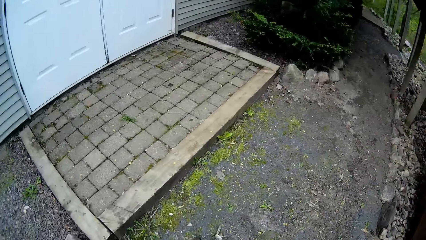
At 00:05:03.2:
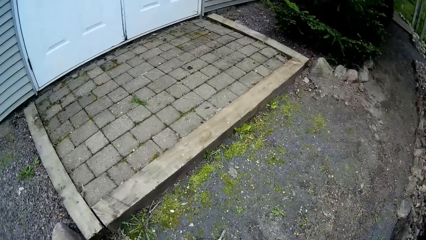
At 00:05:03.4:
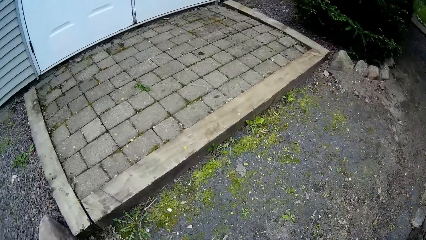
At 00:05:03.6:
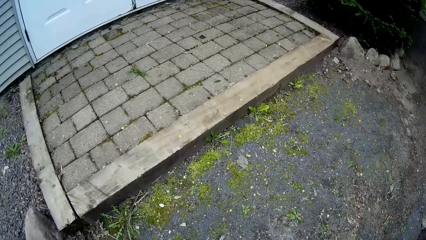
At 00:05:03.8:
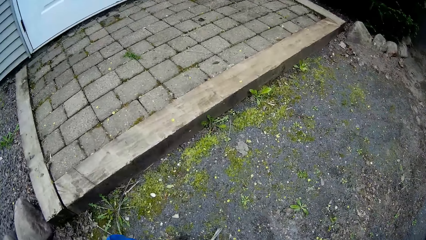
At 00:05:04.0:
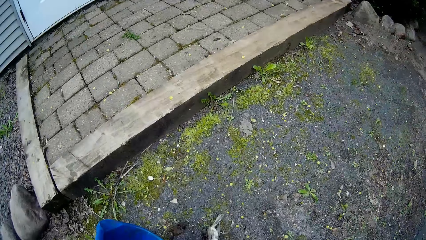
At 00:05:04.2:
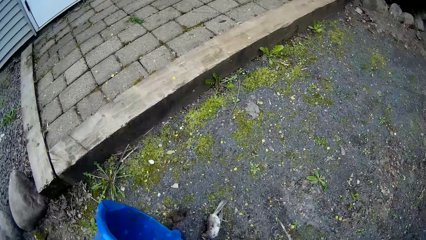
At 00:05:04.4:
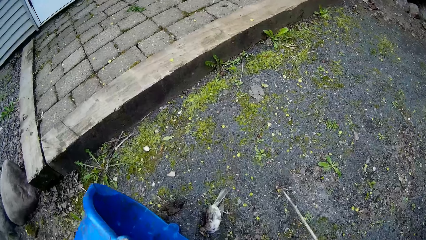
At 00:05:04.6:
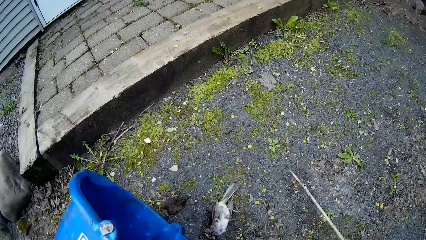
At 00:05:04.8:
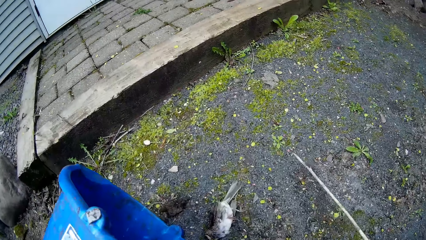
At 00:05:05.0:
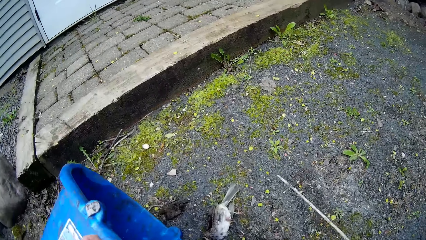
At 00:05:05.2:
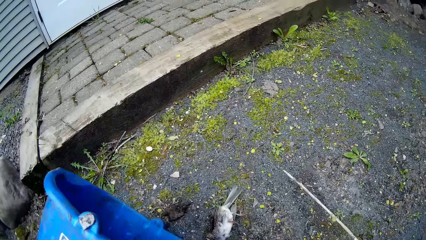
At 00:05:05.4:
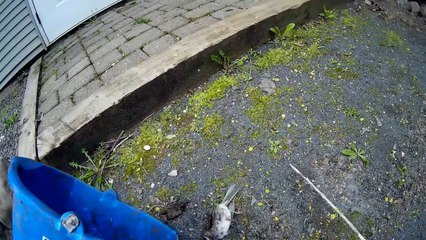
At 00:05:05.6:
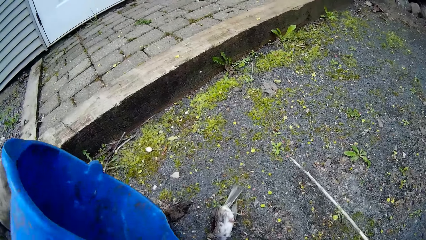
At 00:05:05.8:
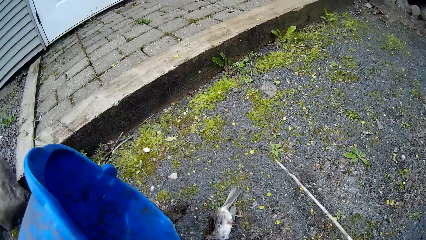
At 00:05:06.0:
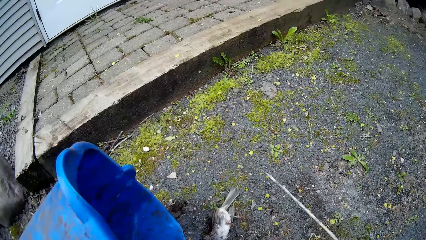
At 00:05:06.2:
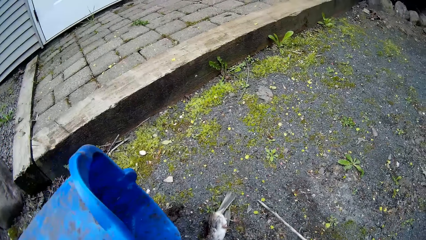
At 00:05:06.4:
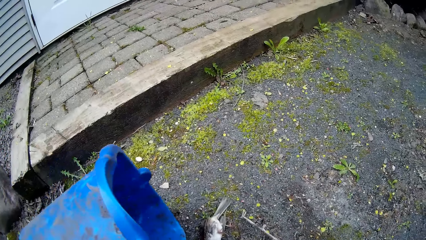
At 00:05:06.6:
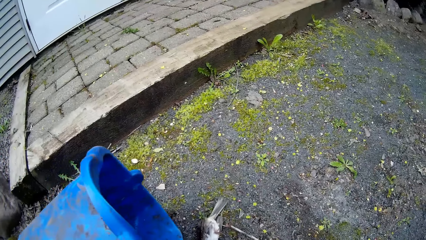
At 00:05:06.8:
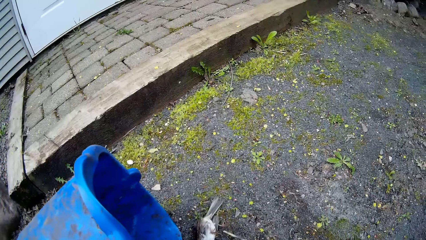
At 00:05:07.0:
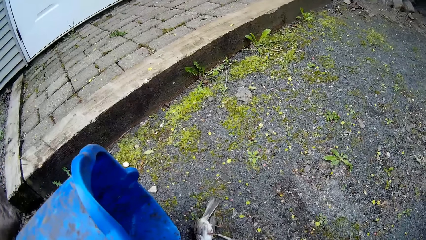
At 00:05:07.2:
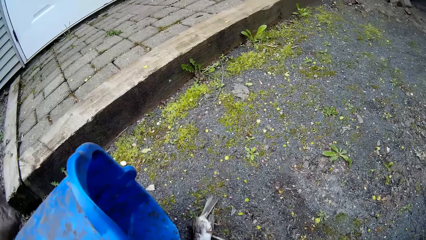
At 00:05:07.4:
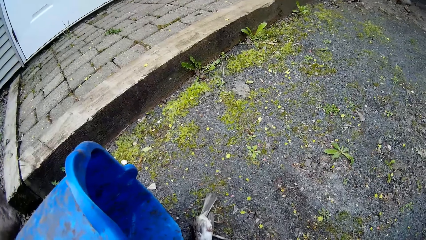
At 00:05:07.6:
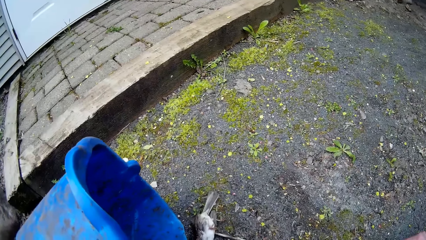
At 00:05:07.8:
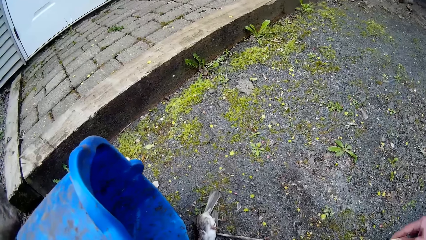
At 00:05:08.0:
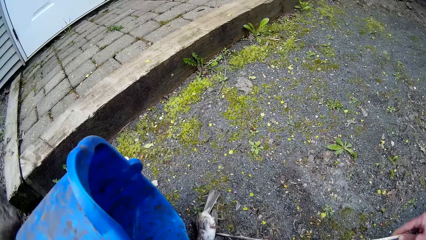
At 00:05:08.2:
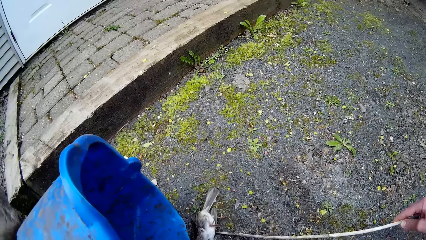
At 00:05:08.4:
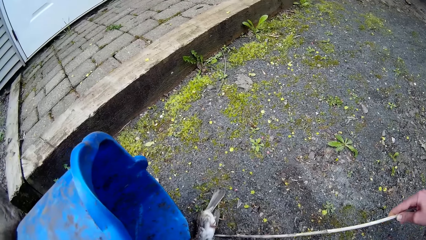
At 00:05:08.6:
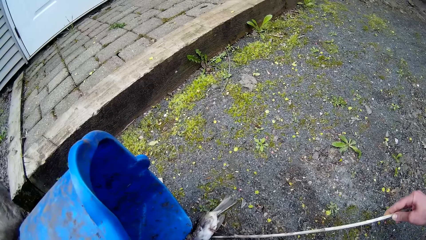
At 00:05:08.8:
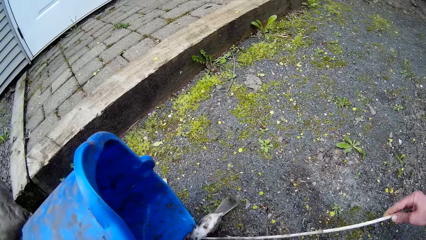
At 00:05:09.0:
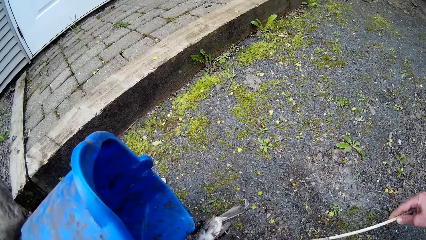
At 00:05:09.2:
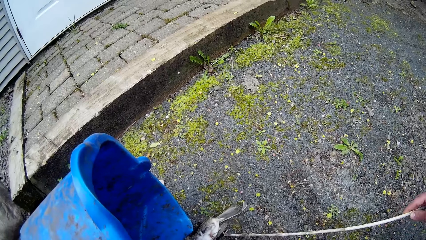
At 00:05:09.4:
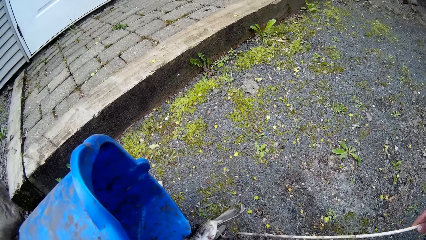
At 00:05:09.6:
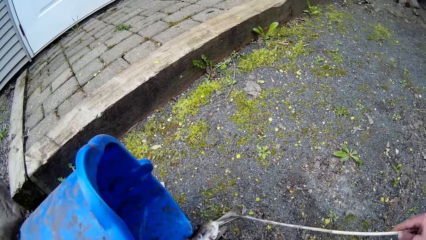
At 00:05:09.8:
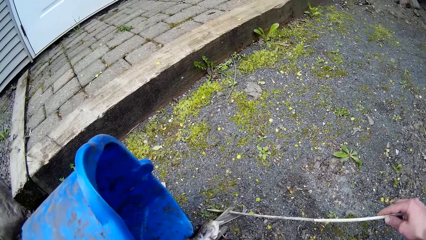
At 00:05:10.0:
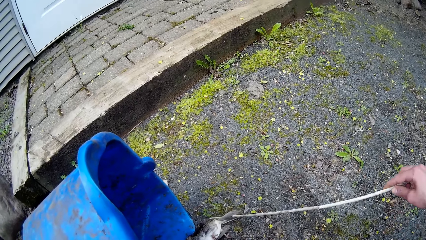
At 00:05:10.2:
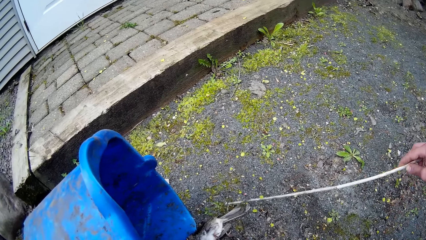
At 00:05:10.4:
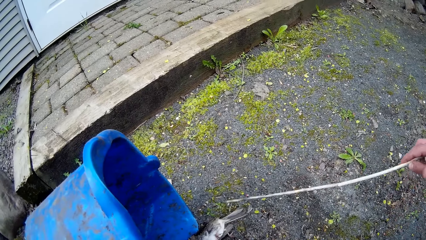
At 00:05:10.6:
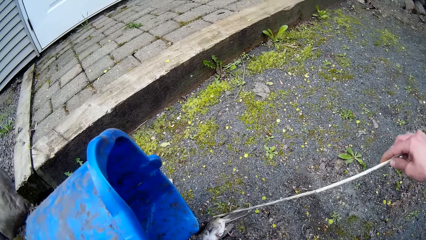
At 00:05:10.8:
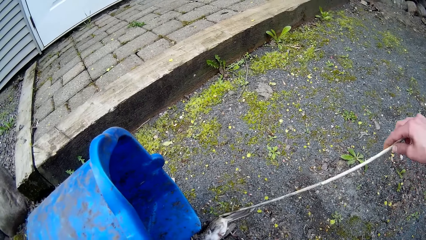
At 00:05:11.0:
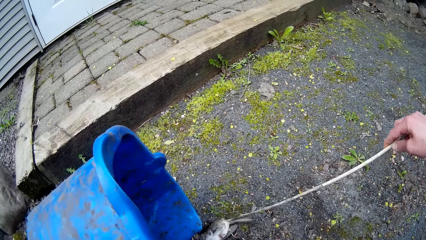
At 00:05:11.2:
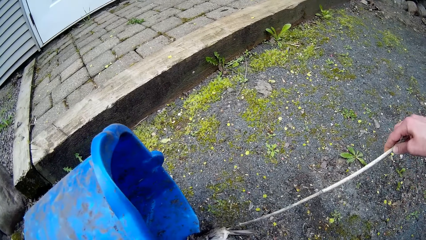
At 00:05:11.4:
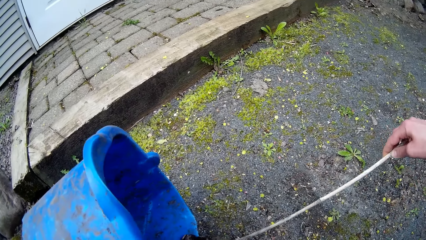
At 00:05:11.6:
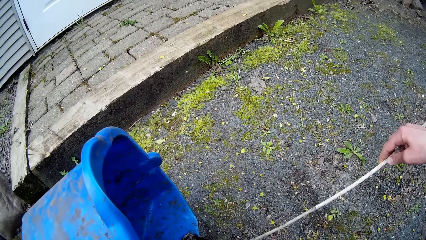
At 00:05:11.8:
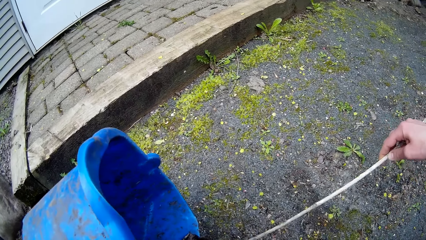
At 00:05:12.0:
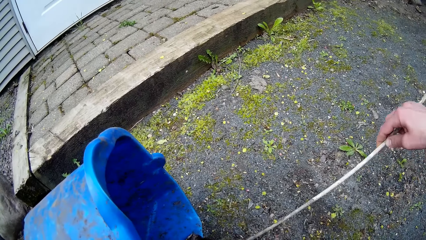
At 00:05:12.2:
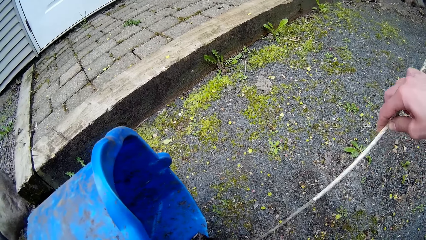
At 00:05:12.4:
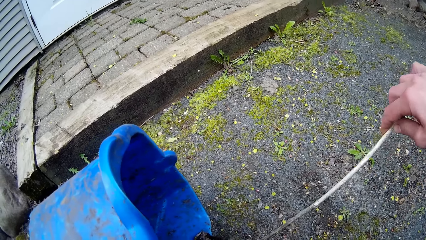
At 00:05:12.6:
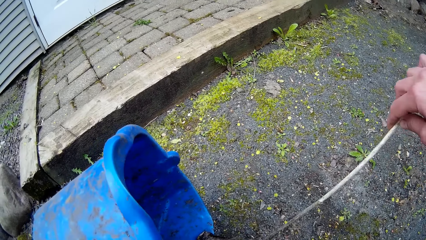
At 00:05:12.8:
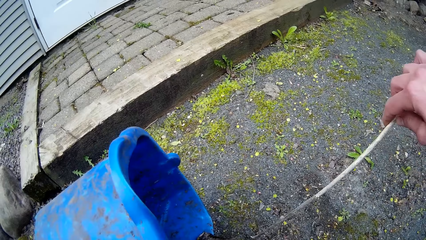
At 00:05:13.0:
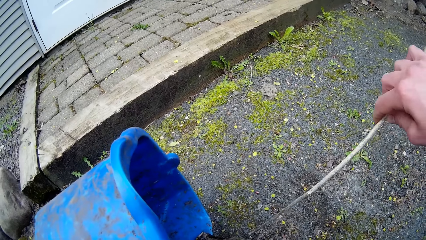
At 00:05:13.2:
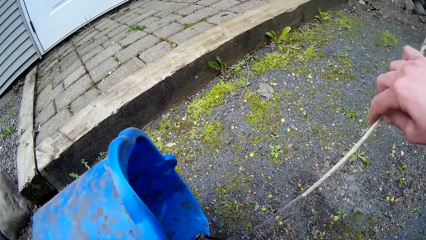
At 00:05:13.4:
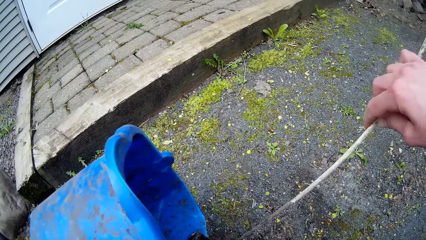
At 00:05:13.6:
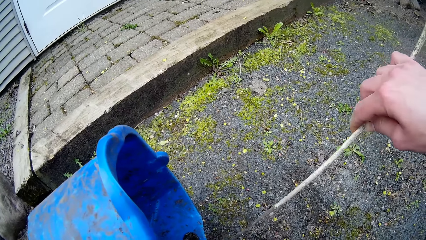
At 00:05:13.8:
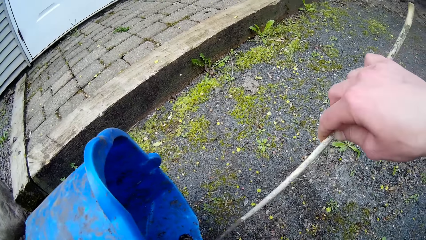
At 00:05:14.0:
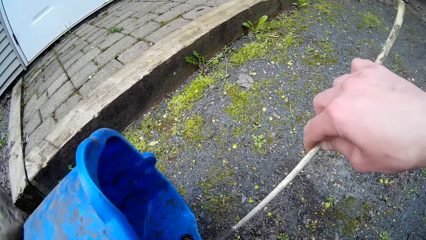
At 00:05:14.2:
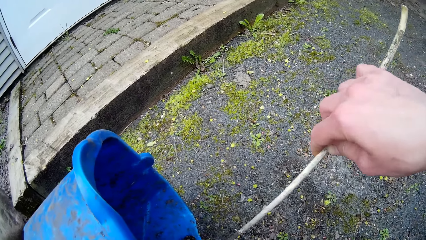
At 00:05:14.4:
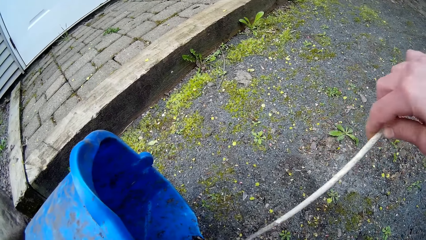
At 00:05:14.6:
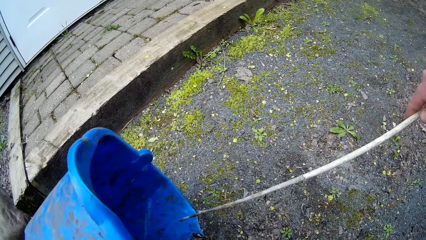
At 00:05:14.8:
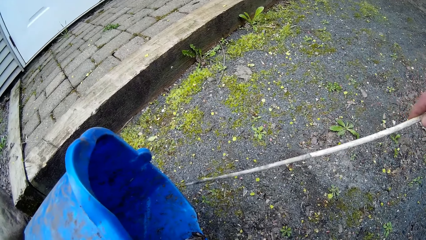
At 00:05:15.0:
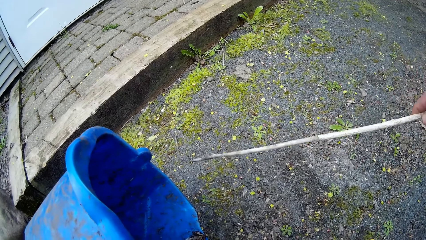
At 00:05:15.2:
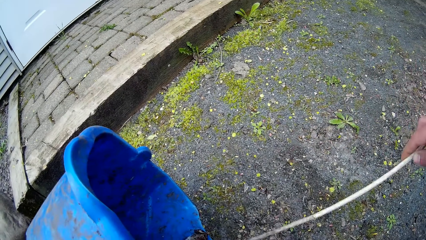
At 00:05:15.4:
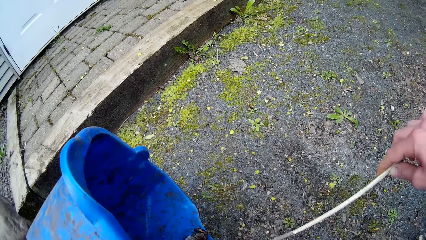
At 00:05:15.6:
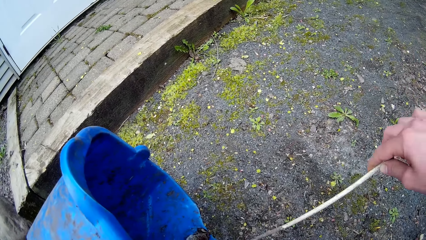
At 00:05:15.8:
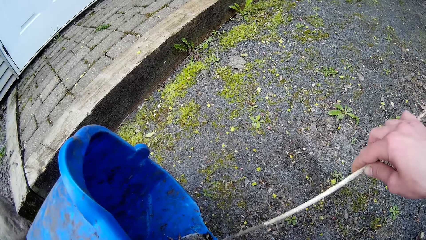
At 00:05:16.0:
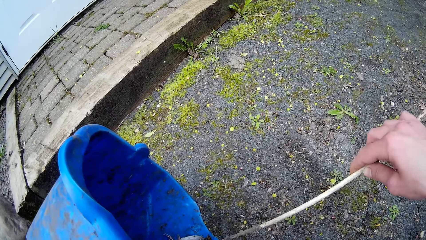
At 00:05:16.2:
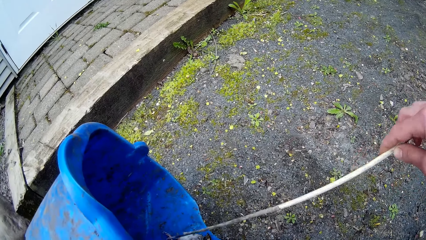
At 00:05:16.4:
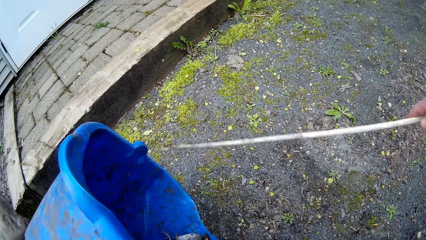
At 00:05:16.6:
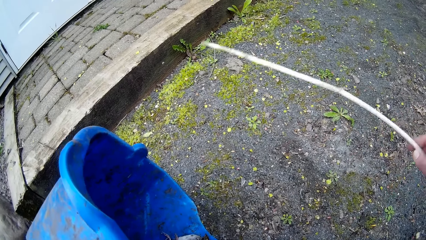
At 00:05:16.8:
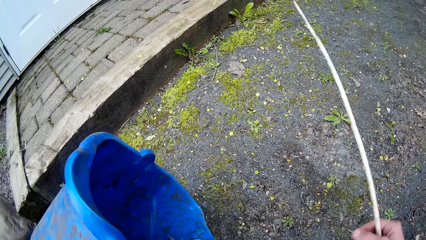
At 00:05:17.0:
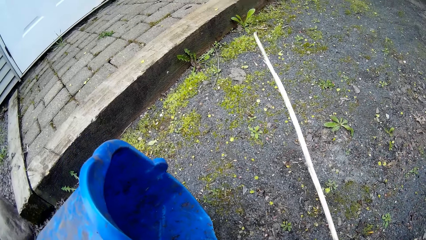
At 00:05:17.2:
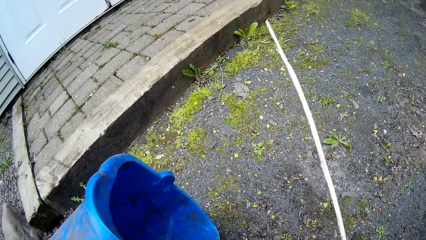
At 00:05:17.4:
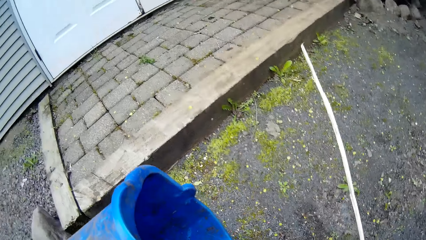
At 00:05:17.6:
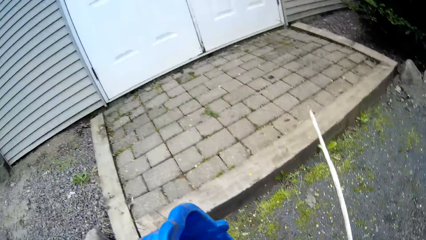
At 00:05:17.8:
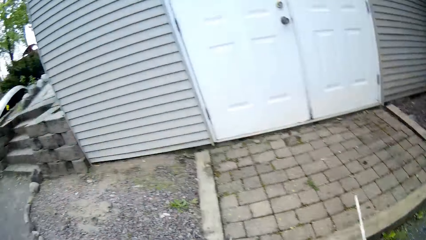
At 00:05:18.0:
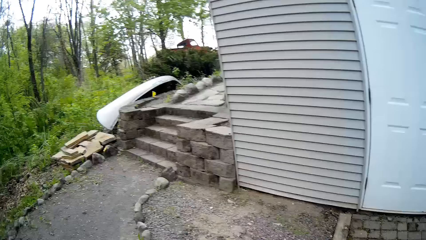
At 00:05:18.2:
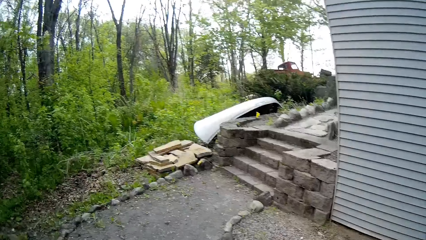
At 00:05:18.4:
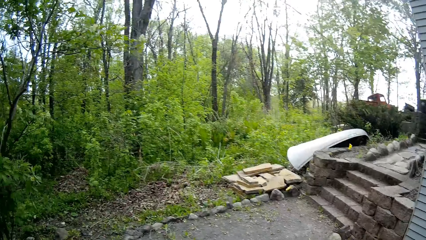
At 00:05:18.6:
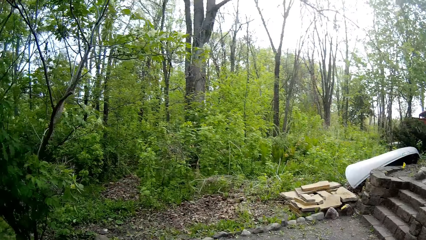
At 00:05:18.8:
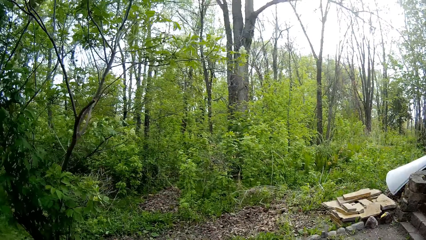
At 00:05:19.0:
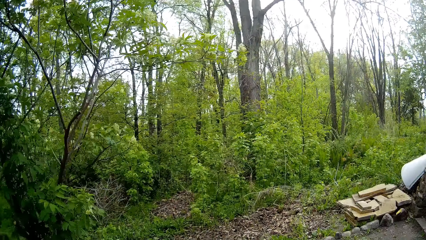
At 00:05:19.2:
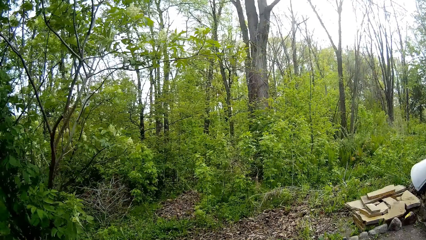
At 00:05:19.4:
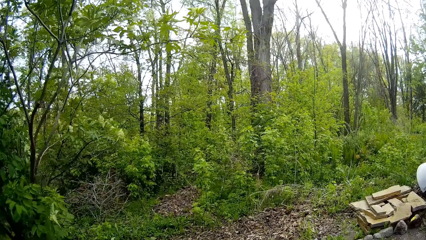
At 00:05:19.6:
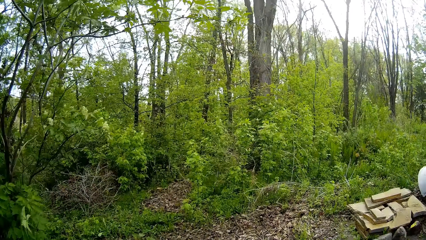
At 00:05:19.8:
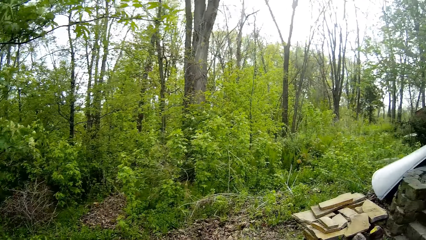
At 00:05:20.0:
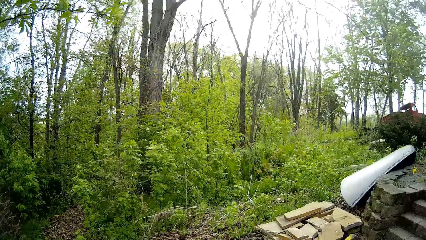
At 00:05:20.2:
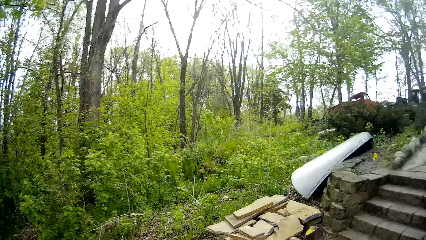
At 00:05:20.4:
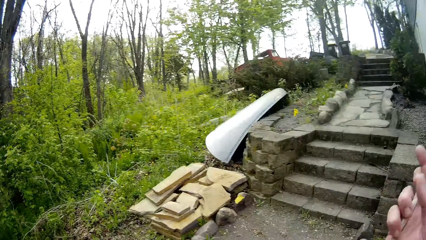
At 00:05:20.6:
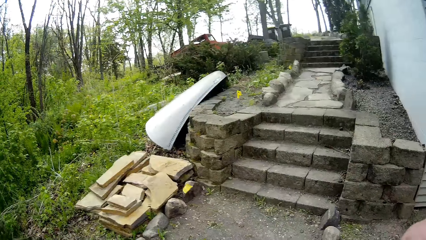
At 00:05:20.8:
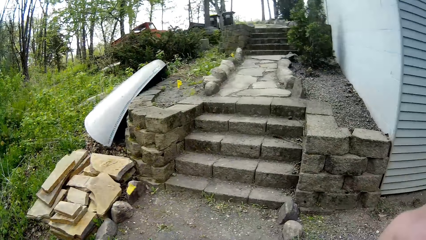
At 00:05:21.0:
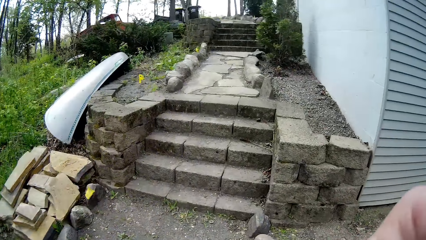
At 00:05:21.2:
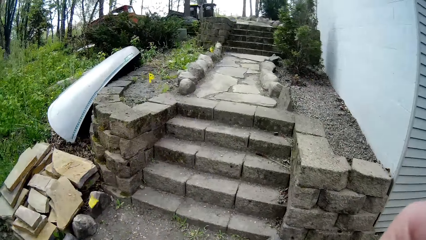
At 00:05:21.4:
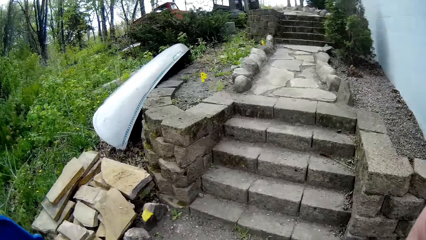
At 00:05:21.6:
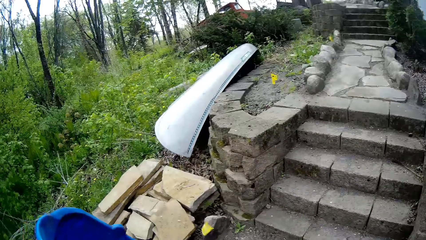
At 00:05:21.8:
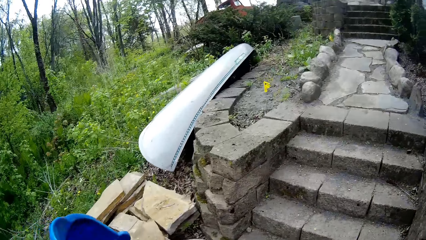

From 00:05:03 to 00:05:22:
The camera wearer looks down at the bucket. He puts a dead bird on the ground into a bin in his left hand with a stick in his right hand. He touches the dead bird with the stick. He removes the stick from the bucket. He walks to the left into the woods from the back of the house.
